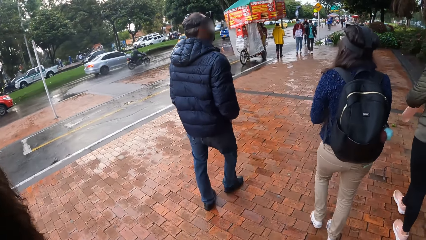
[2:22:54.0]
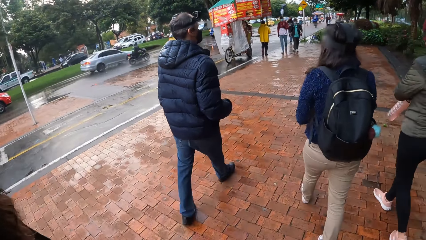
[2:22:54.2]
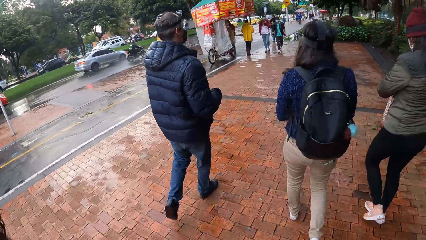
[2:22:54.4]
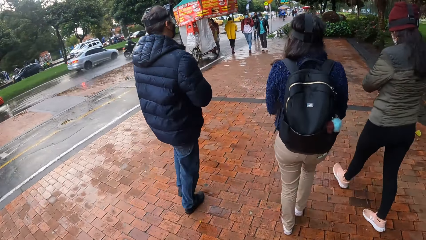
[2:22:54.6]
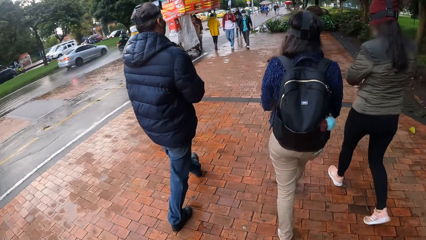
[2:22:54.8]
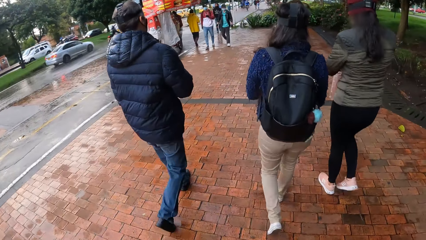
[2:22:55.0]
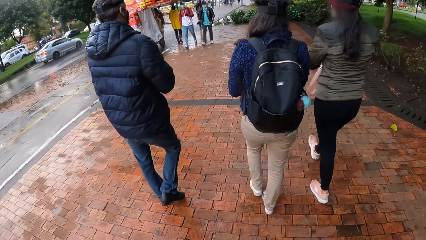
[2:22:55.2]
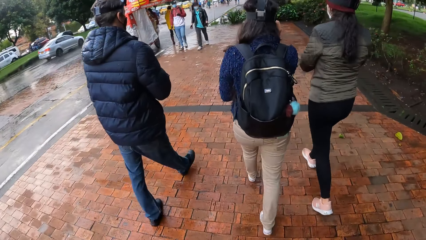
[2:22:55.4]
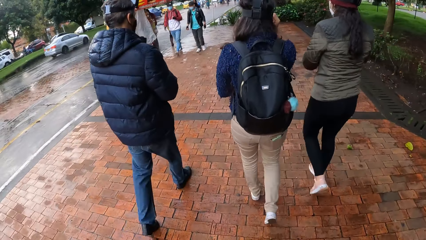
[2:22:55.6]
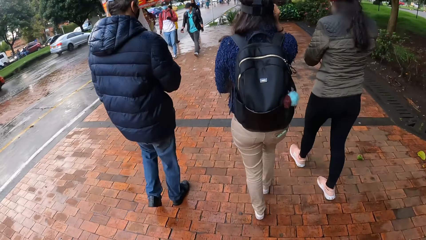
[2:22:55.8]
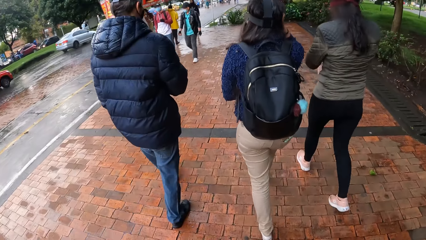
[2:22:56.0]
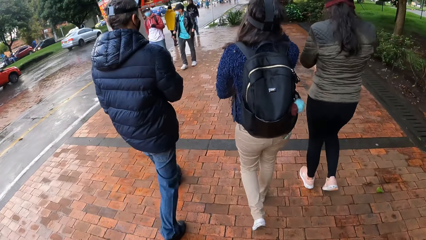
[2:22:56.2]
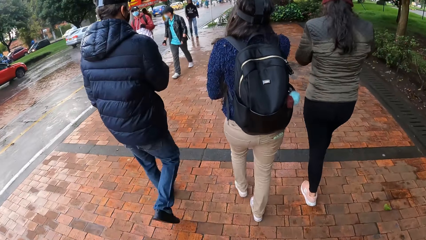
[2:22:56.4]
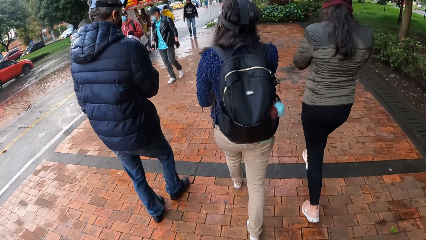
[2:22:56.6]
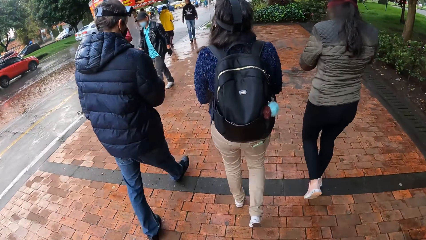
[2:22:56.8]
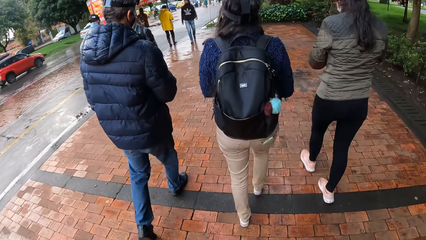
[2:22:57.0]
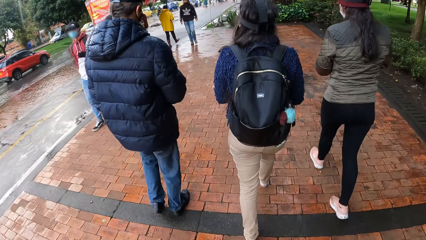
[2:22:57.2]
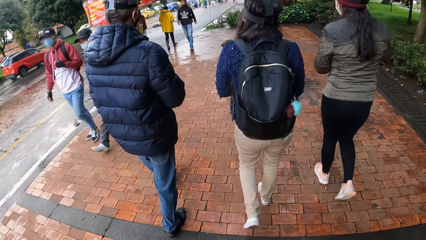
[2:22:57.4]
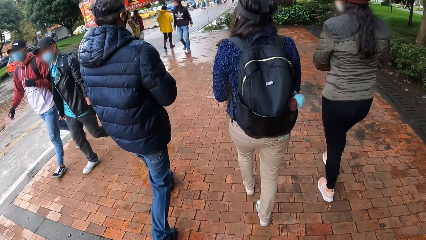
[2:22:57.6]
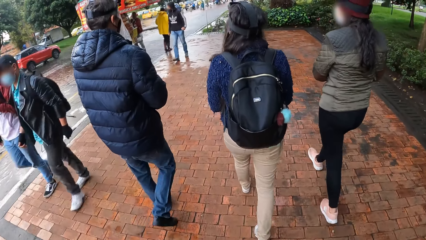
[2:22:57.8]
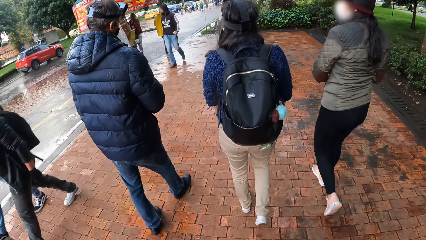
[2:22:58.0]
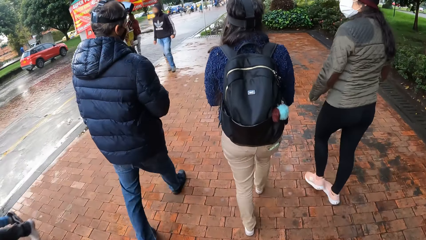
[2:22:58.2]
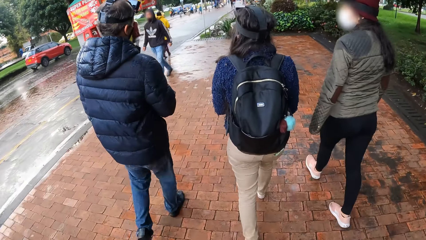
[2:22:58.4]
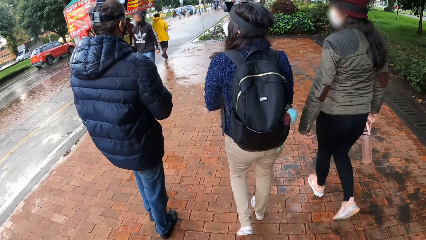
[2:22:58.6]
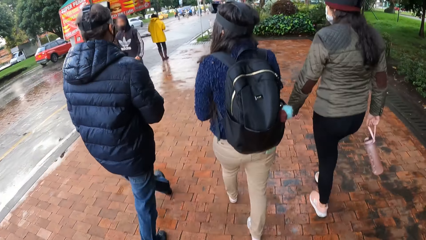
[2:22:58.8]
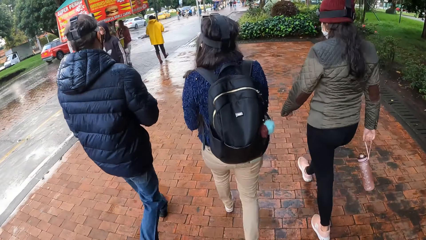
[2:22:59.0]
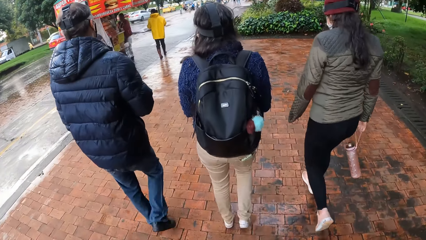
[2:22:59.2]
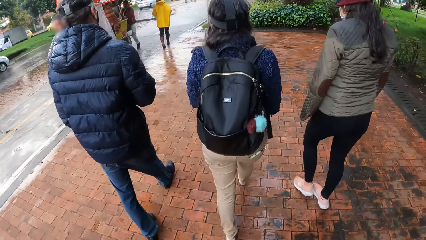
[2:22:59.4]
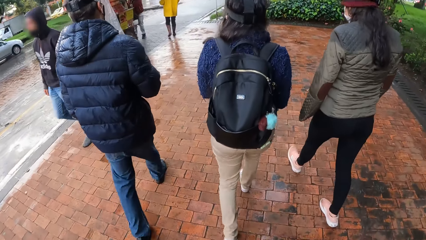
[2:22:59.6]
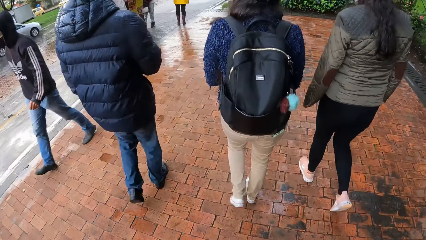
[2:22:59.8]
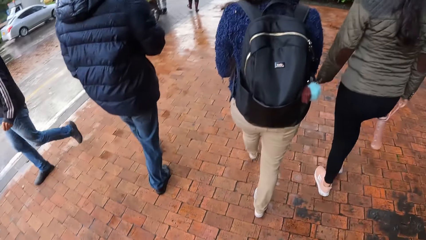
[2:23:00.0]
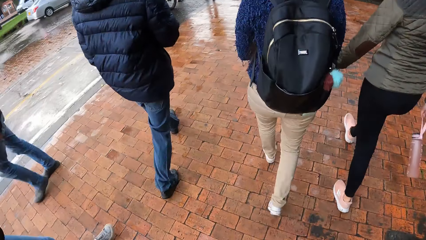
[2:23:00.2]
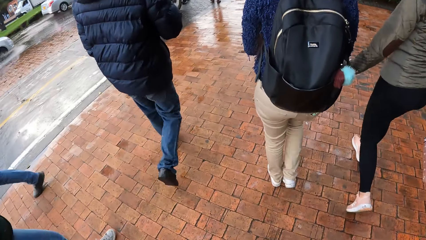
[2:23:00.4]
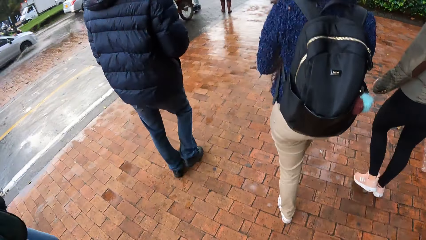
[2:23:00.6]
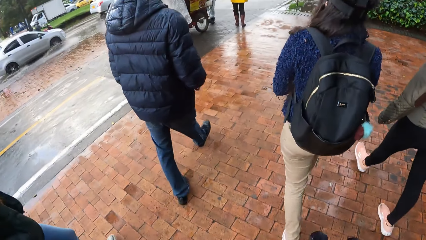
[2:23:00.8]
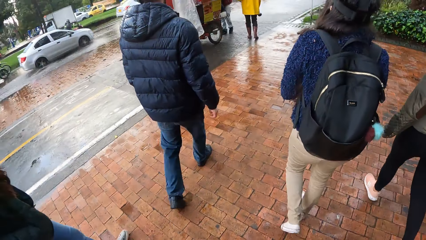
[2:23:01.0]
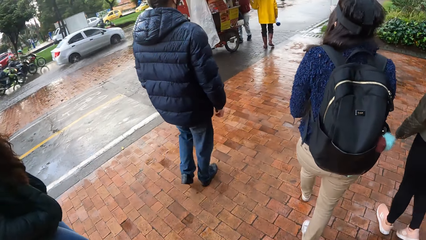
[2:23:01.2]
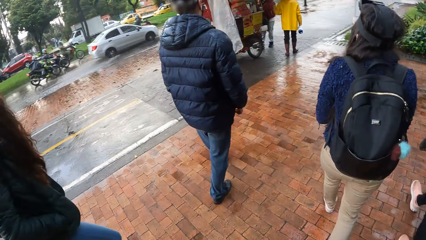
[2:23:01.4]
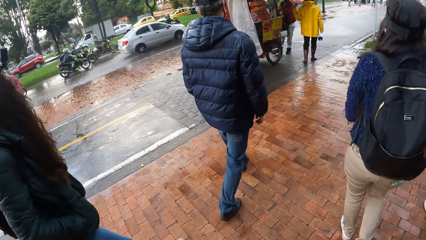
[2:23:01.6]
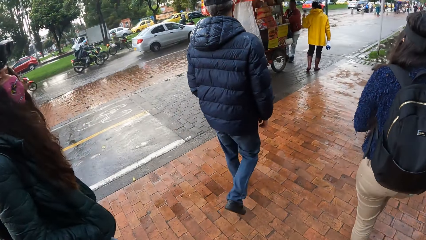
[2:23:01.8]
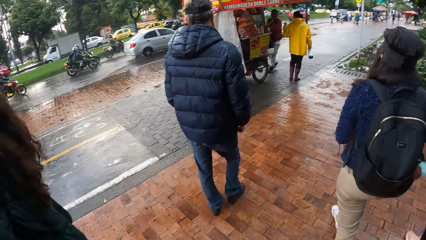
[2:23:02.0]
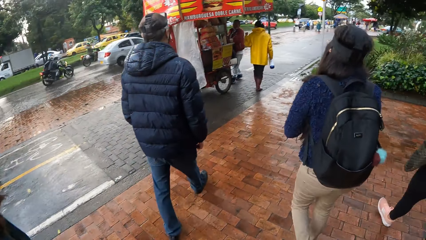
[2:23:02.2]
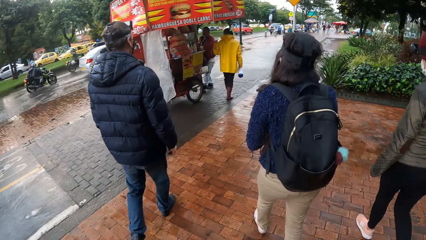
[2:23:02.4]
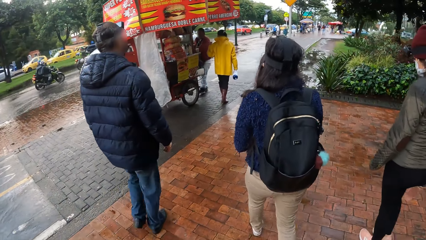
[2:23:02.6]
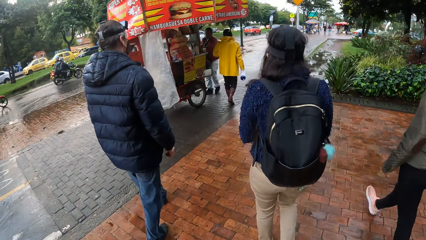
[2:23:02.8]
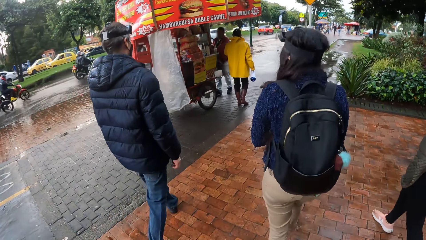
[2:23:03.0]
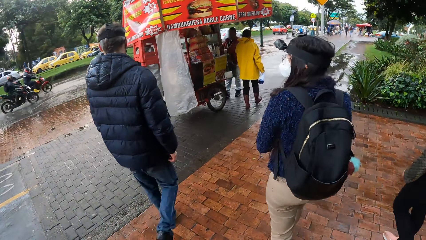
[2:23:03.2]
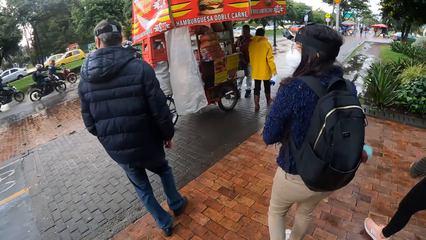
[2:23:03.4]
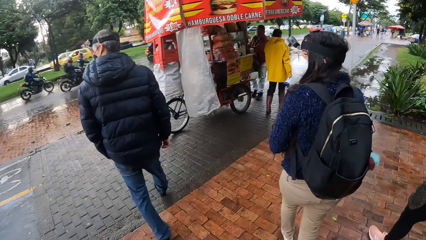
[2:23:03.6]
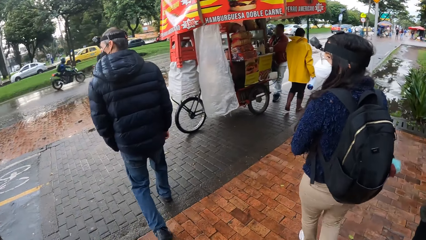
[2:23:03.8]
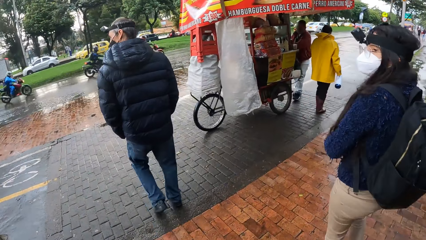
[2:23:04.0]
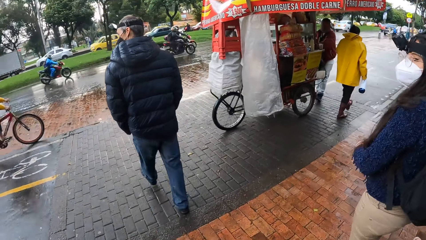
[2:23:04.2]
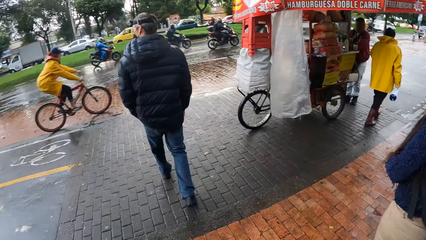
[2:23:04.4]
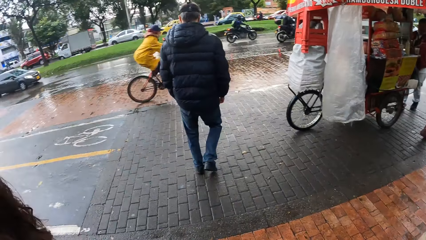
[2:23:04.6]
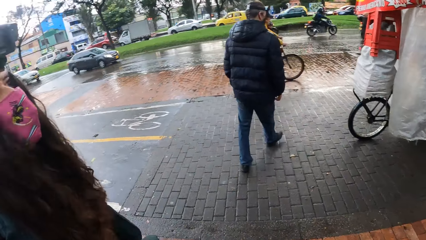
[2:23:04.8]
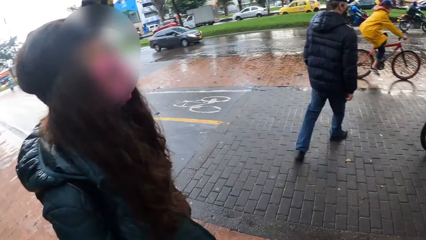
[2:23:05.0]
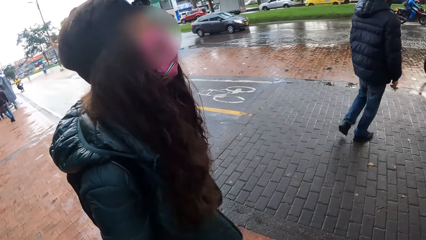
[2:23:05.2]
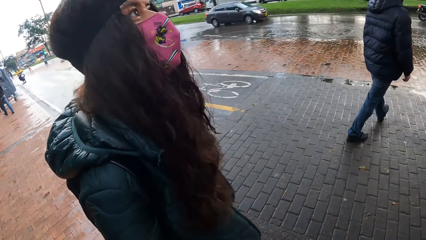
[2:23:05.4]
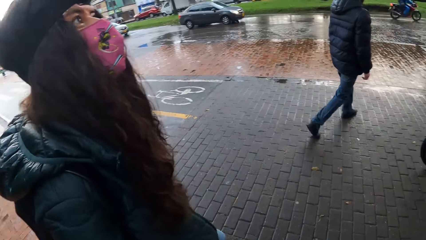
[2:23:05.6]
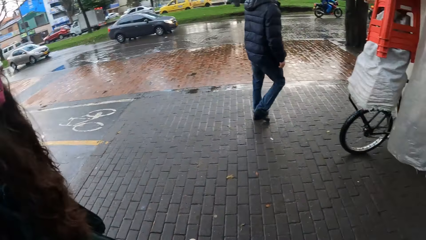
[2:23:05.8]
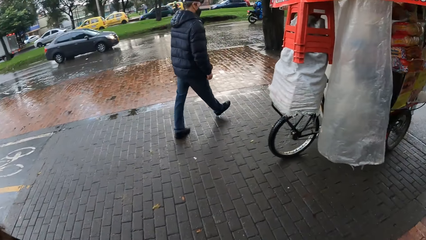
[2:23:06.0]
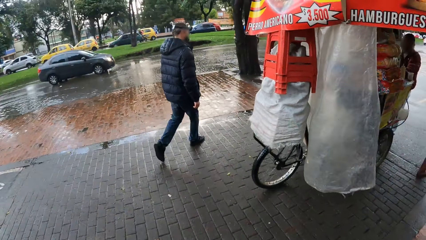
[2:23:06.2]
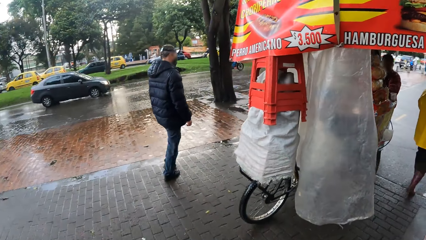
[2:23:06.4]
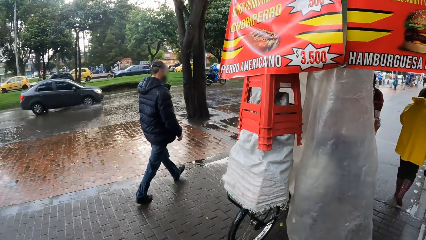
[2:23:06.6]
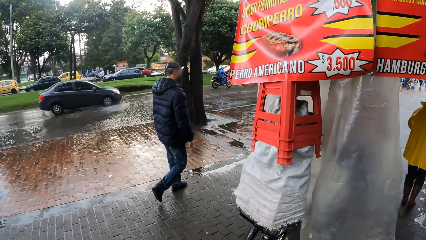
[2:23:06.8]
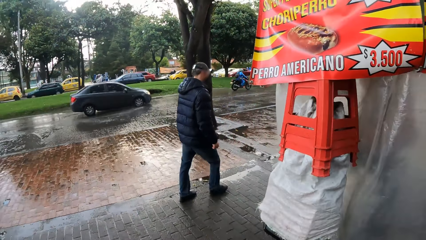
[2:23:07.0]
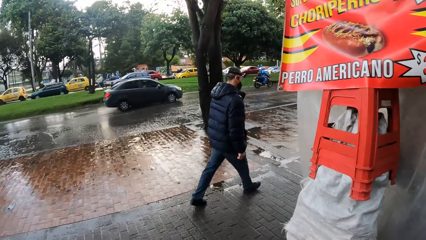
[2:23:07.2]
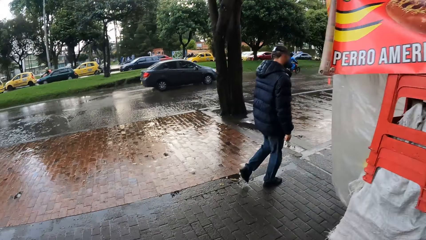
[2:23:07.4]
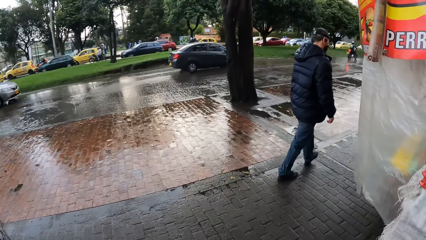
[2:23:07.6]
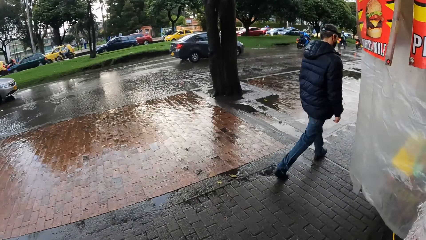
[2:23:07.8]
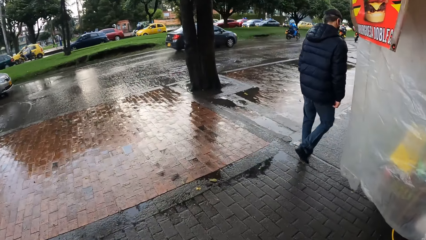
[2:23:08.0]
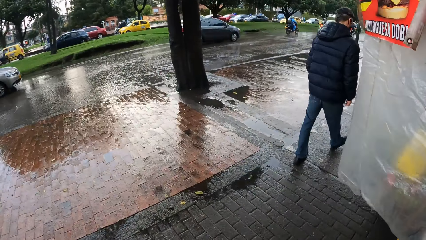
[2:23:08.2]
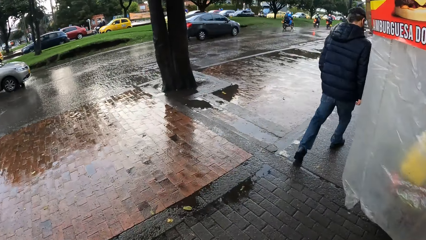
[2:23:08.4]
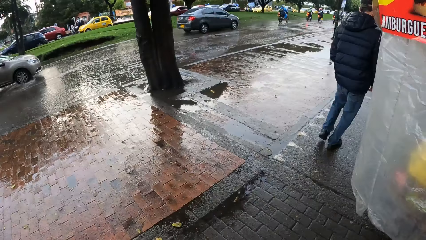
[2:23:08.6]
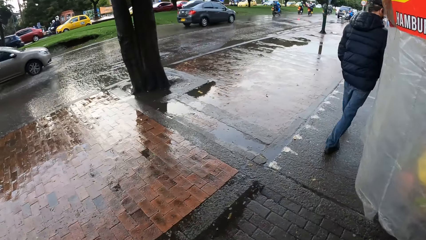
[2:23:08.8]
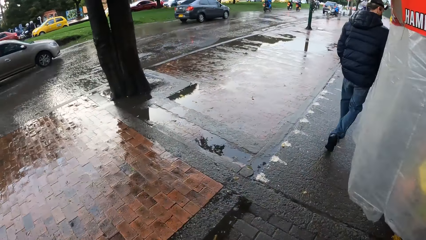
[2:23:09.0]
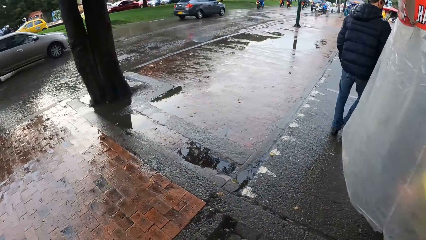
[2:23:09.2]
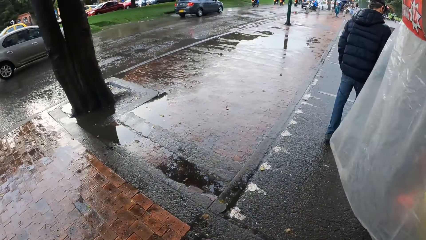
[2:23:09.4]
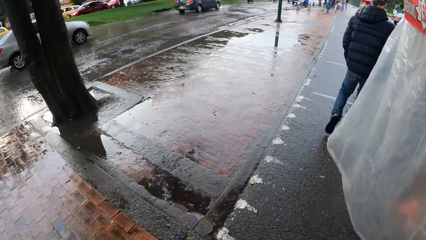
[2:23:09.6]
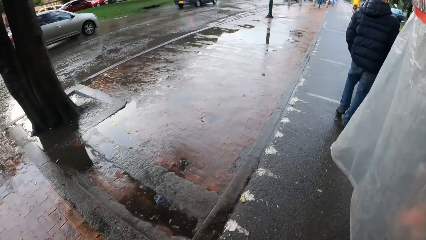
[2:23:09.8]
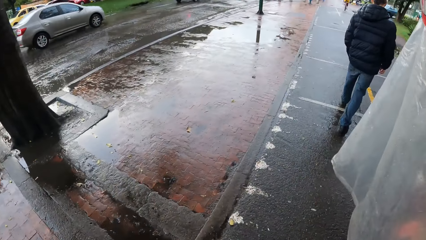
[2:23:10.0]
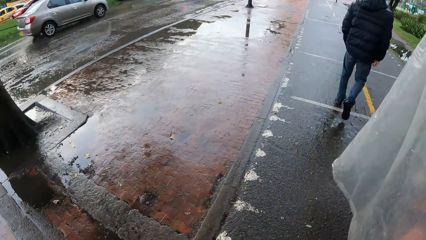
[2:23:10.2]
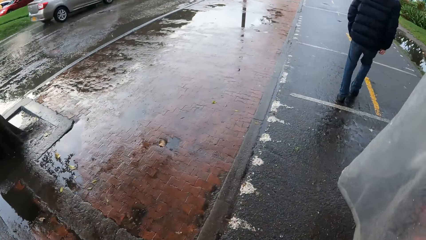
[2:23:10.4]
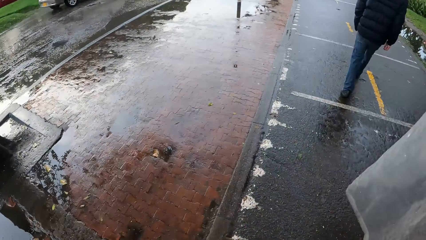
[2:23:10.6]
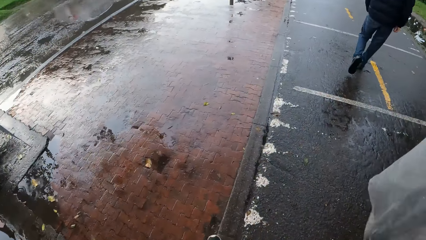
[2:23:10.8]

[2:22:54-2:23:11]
The camera wearer walks along a road with a group of people. They look around. They walk on the pedestrian walk.
